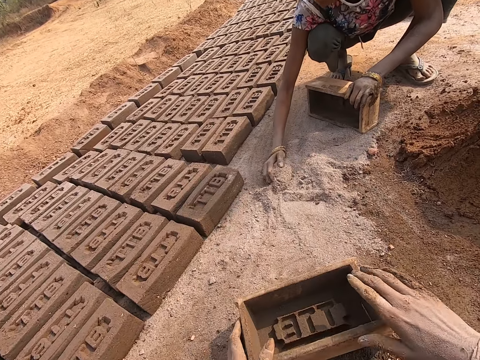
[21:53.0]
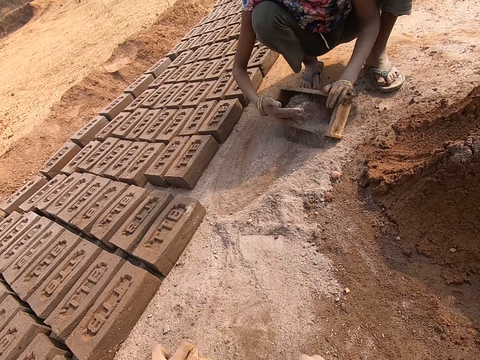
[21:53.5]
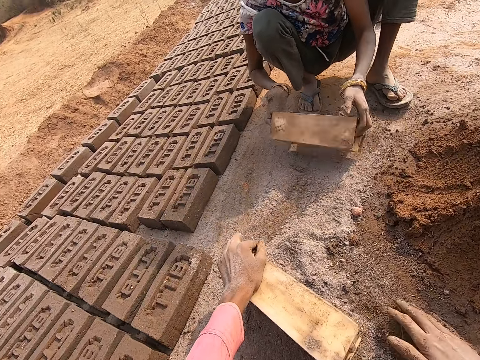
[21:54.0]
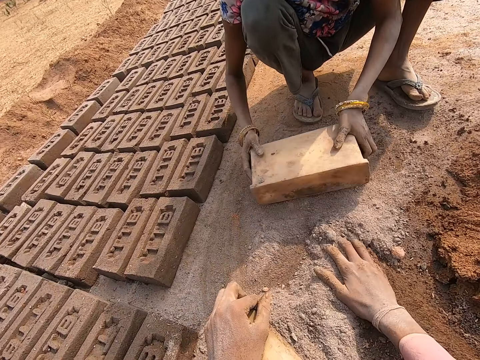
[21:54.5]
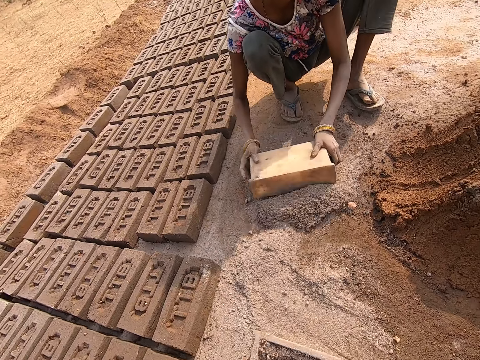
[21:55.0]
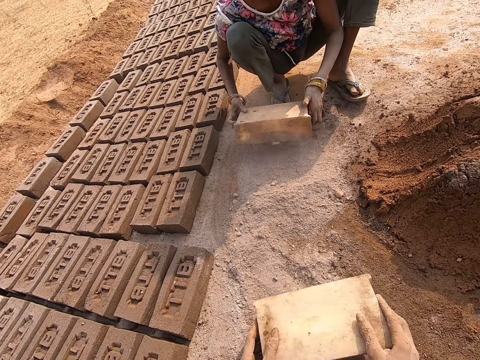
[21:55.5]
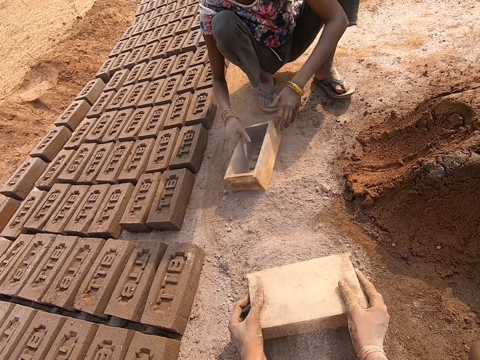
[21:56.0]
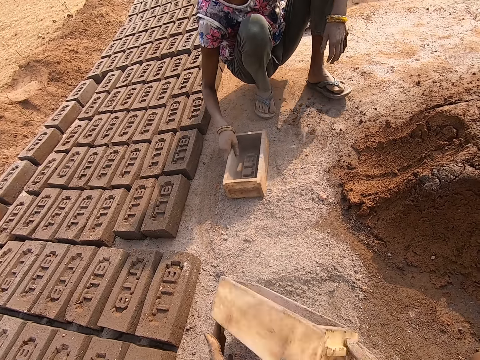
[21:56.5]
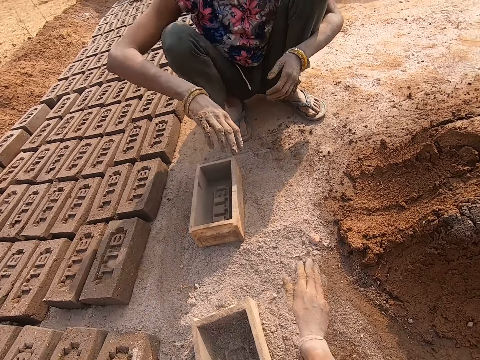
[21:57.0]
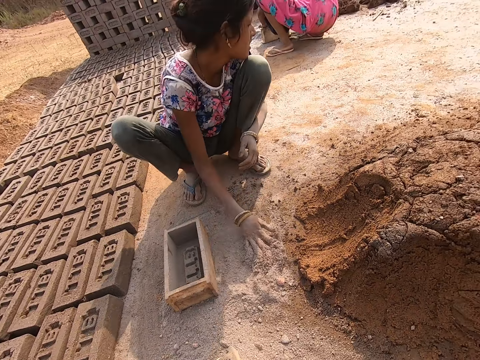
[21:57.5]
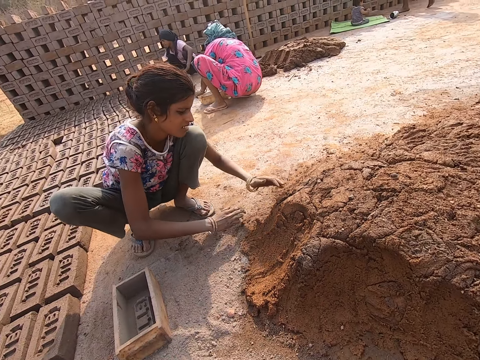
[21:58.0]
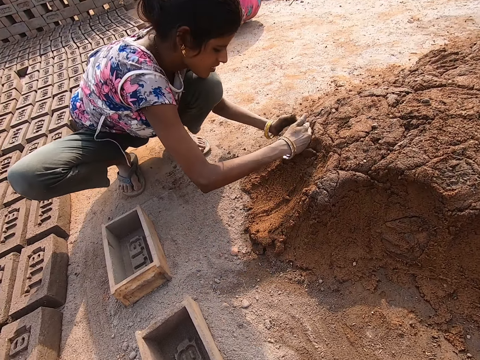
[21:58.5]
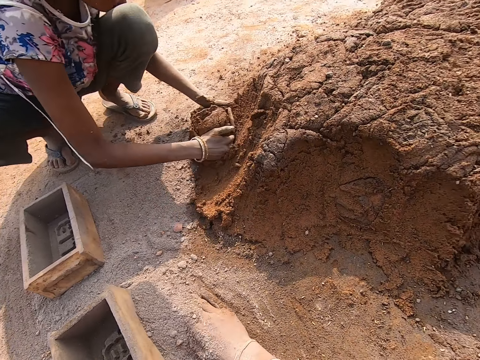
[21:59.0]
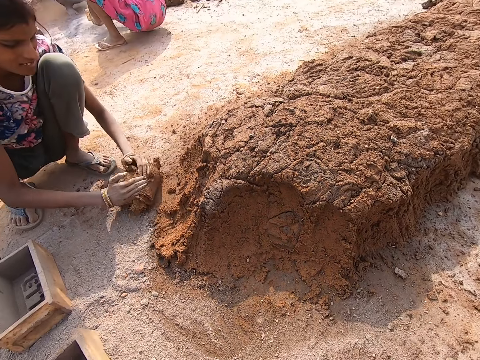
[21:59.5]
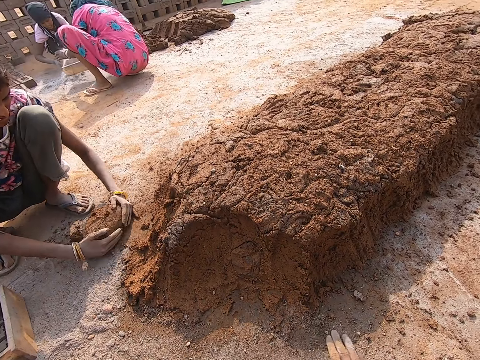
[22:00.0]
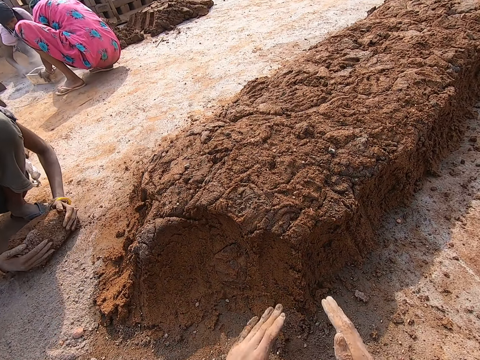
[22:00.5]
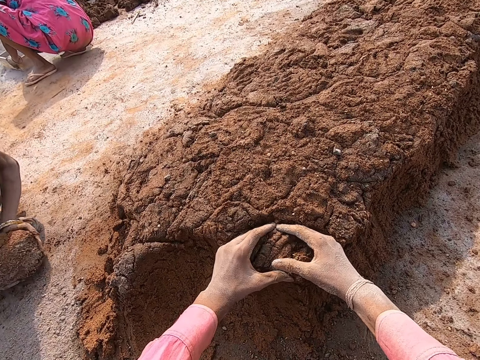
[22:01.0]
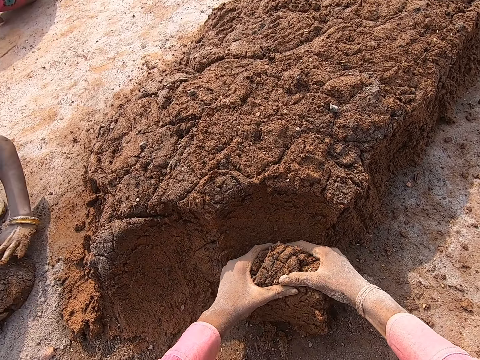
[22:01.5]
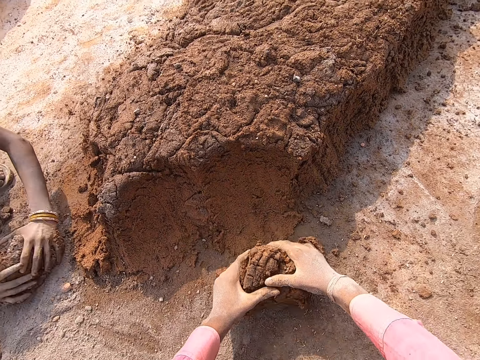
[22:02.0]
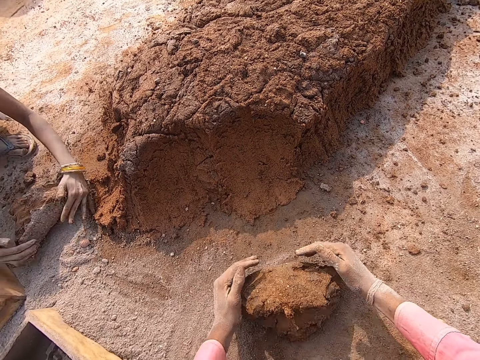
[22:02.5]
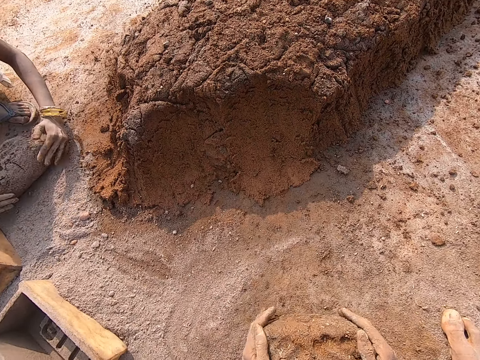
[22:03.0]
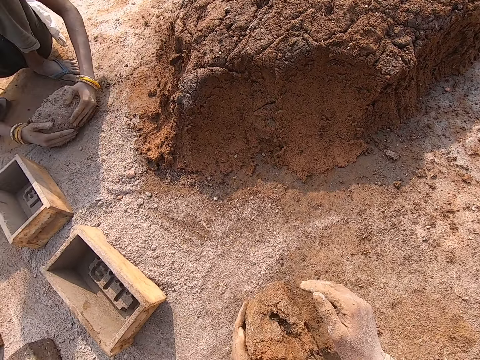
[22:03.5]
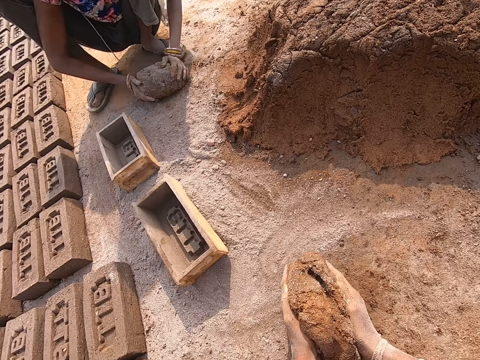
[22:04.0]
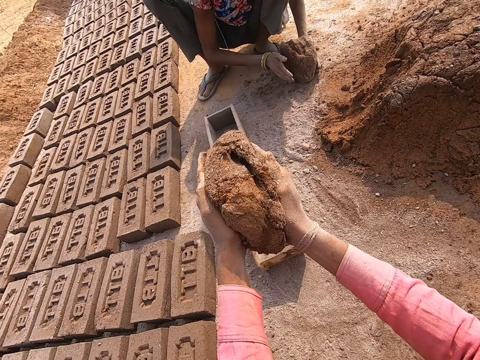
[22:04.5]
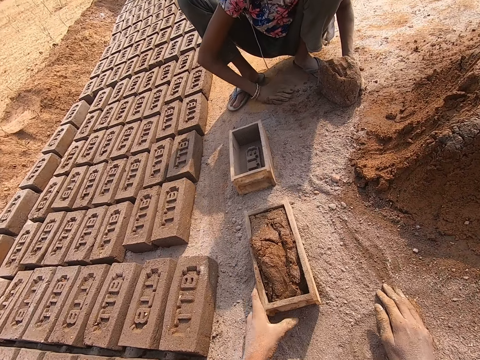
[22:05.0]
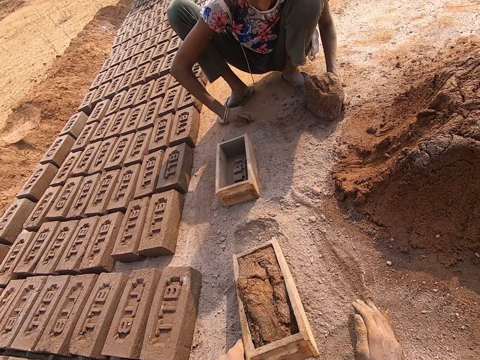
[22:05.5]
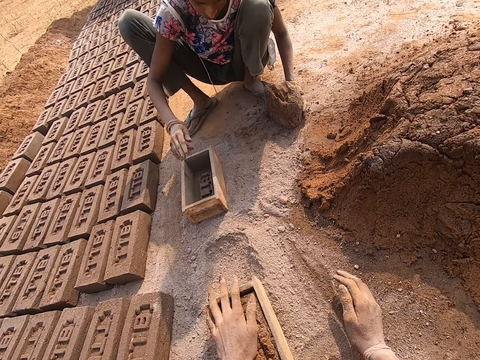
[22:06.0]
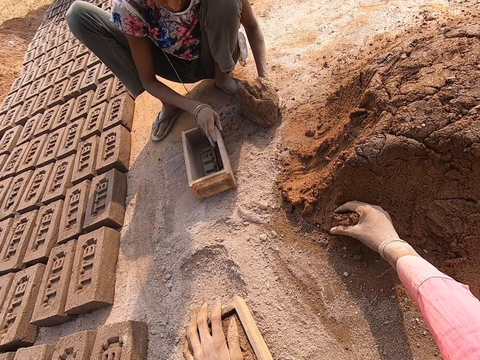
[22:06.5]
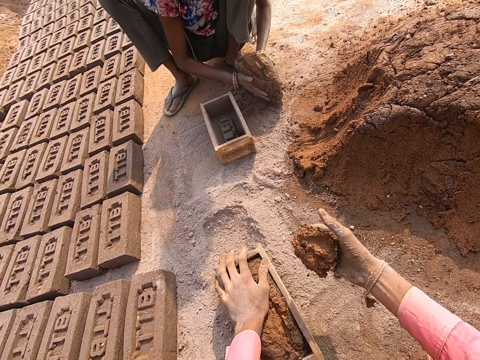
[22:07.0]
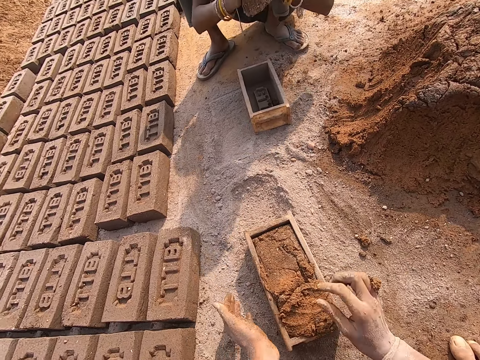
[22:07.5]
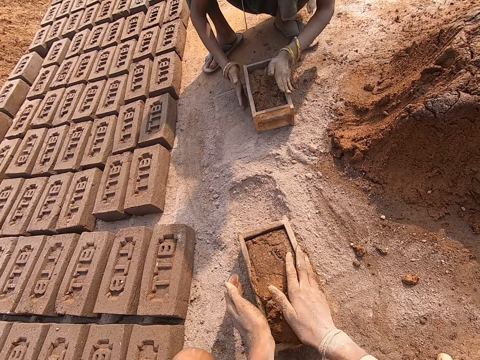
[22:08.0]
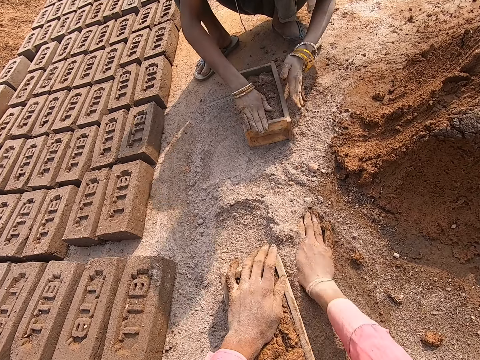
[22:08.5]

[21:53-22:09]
The camera wearer turns a brick mold. They move the brick mold on the ground. They put dry sand or soil in the brick mold. A person pours sand from the brick mold. The camera wearer pours sand from the brick mold. The person turns the brick mold. The camera wearer moves the soil on the ground. They gather the dry sand using the brick mold, turn the brick mold. They spread the dry sand on the ground. The person takes mortar from the heap of mortar. The camera wearer cuts mud. They take mortar from the heap of mortar. The person rolls the mortar. The camera wearer rolls the mortar, lifts the mortar. They throw the mortar in the brick mold. They pull the brick mold on the ground. They take mortar from the heap of mortar. The person pulls the brick mold. The camera wearer throws the mortar in the brick mold.

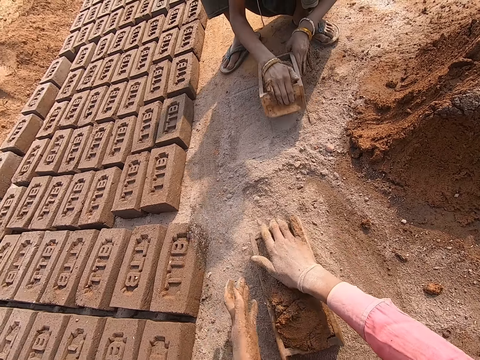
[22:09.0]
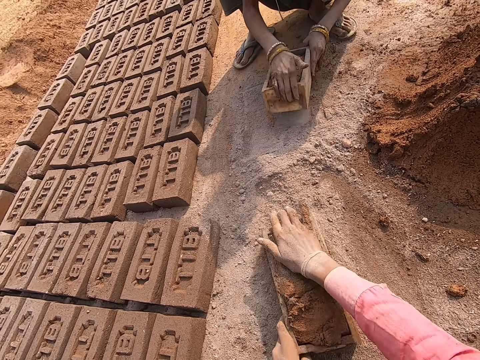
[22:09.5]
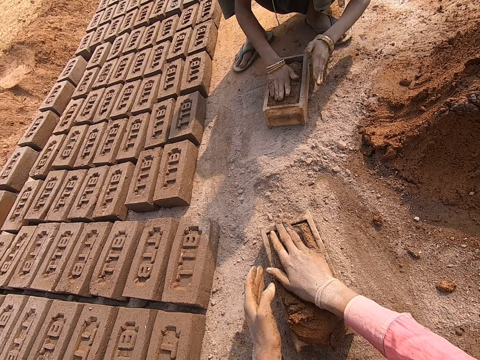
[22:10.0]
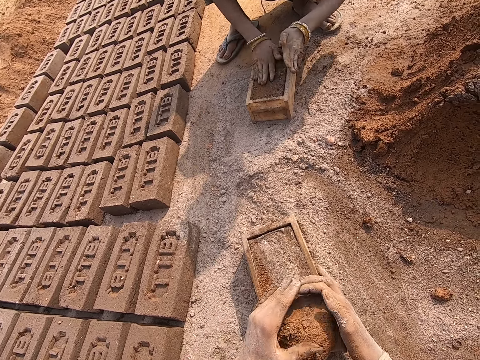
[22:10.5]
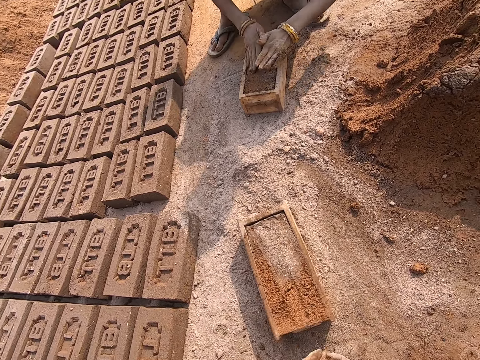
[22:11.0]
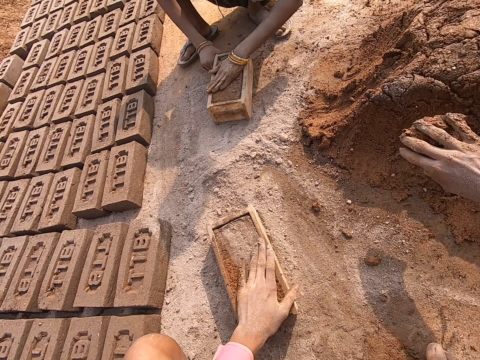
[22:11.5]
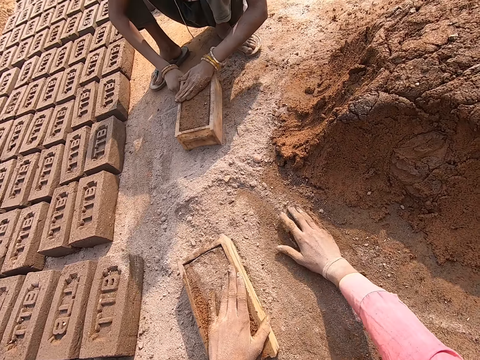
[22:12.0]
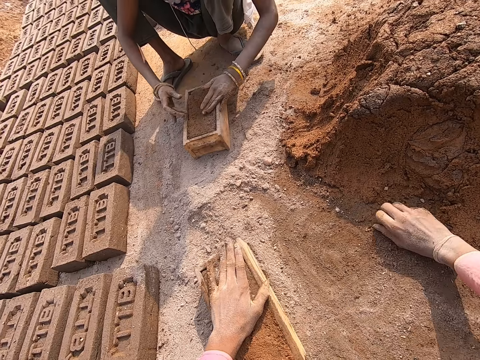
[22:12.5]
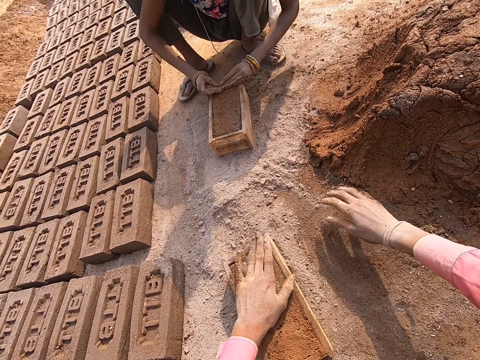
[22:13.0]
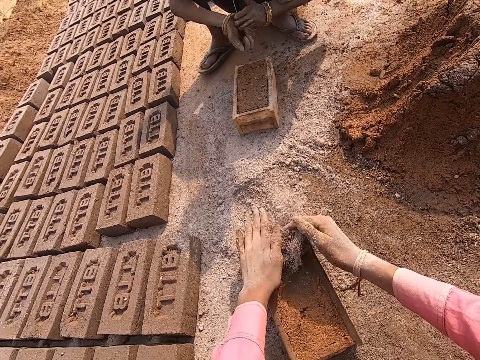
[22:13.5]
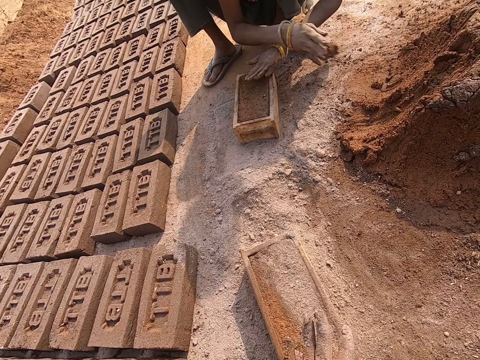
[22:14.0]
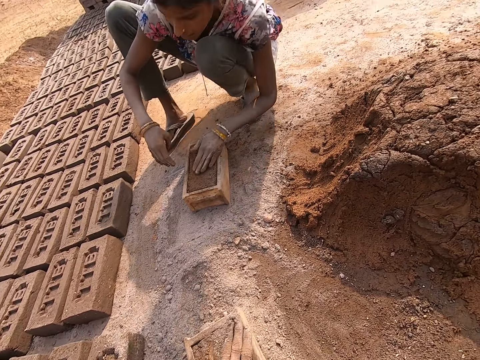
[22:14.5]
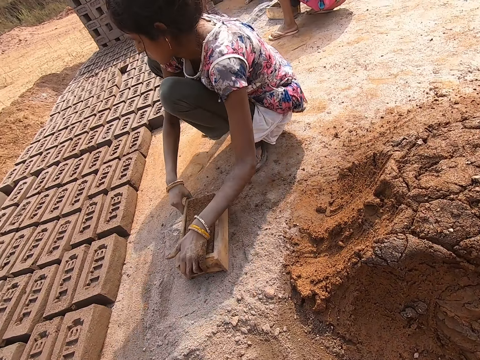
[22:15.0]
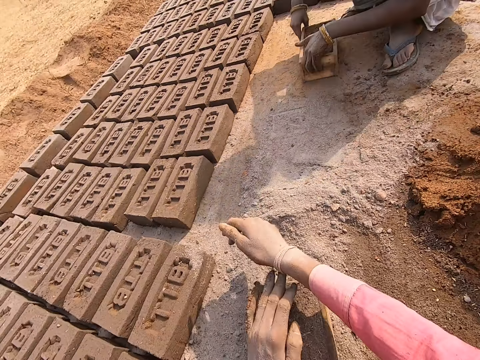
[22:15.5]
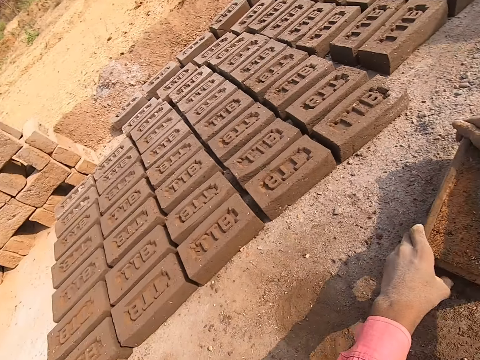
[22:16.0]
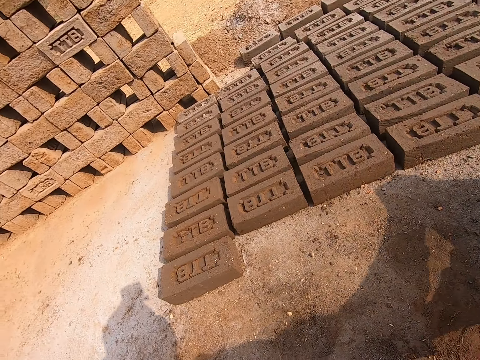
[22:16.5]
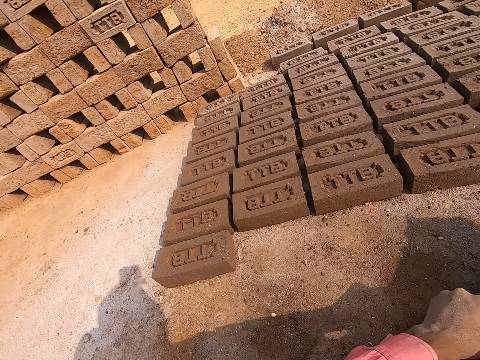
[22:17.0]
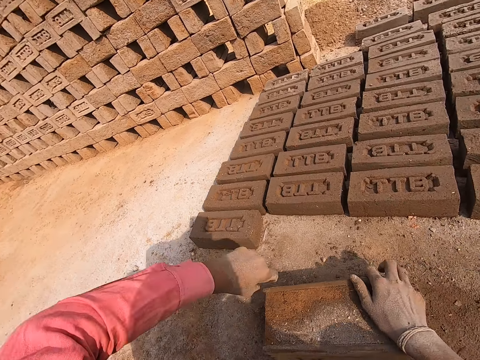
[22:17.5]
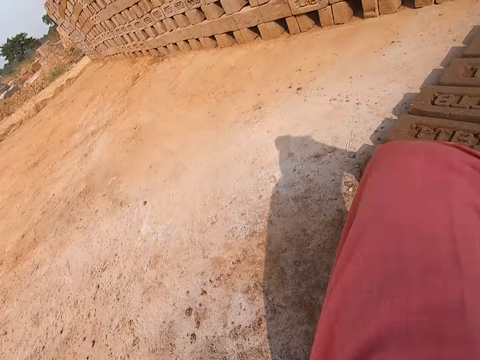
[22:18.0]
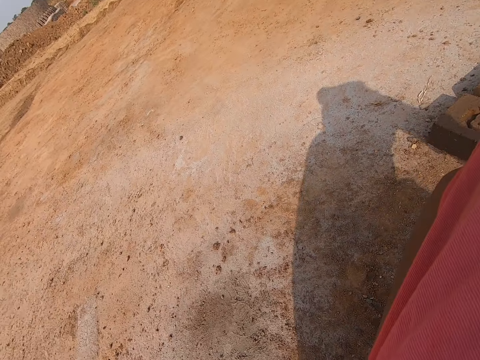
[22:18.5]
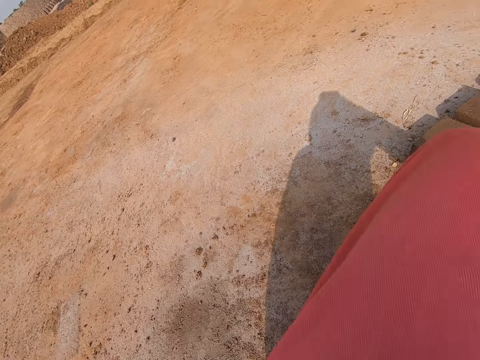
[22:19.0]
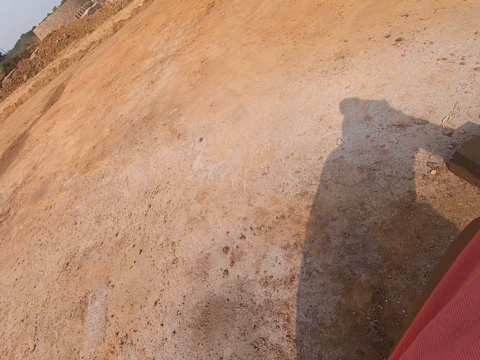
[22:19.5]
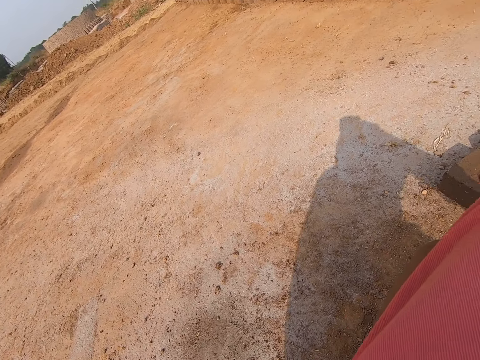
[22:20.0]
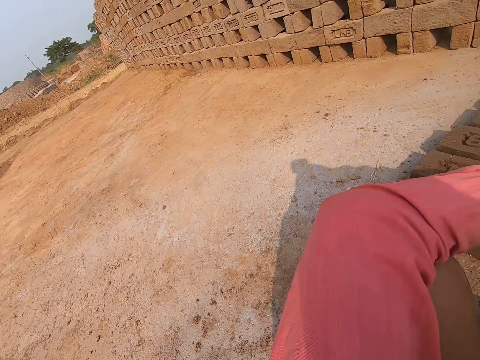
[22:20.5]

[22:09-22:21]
The camera wearer puts dry sand on the mortar in a brick mold. A person throws mortar in the brick mold. The camera wearer moves soil on the ground, rubs their hands, shakes the brick mold. They adjust the mortar in the brick mold. The person adjusts the mortar in the brick mold. The camera wearer removes extra mortar from the brick mold, throws the mortar on a heap of mortar, collects pieces of mortar from the ground, throws the mortar on the heap of mortar. They rub their hands. The person removes extra mortar from the brick mold. The camera wearer spreads the dry sand on the mortar. They move the brick mold, shake the brick mold.
